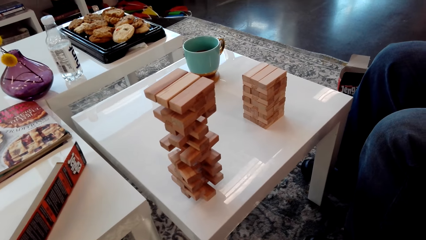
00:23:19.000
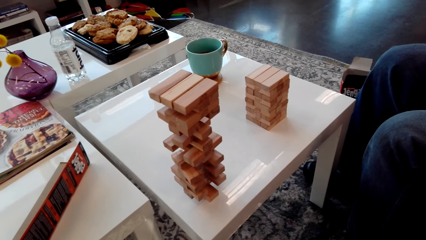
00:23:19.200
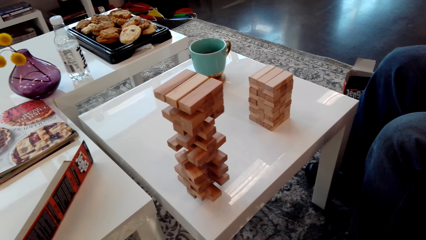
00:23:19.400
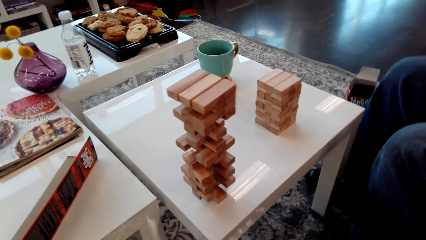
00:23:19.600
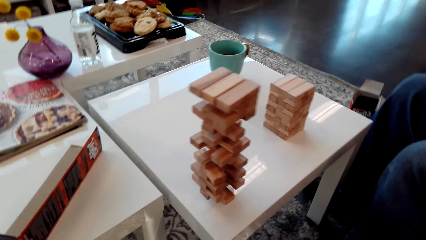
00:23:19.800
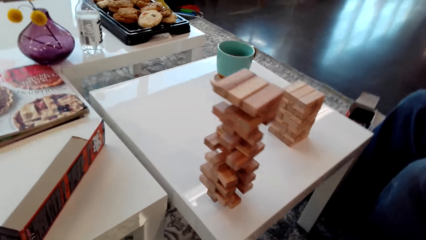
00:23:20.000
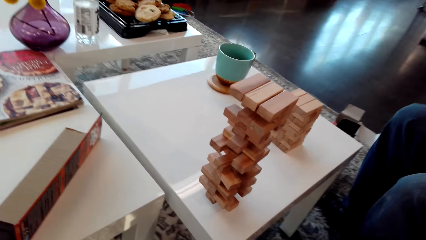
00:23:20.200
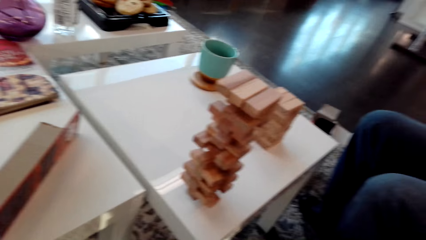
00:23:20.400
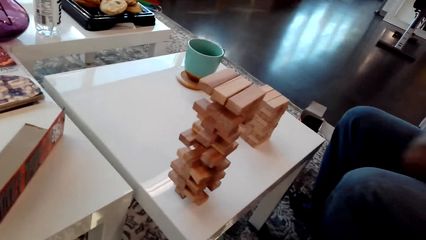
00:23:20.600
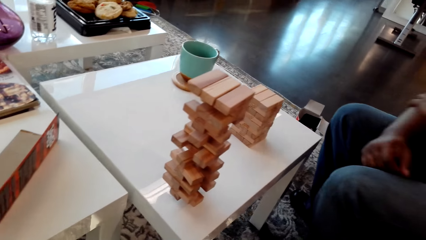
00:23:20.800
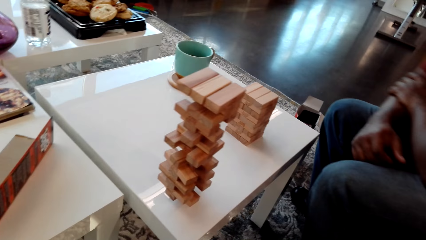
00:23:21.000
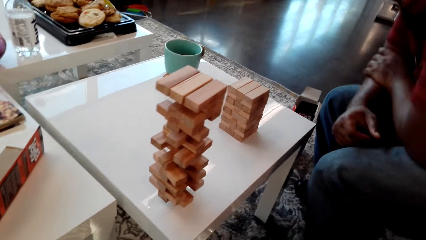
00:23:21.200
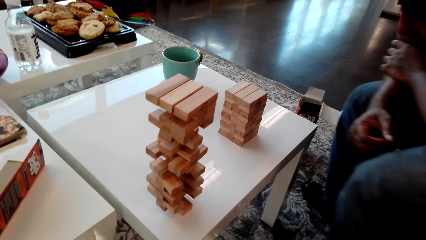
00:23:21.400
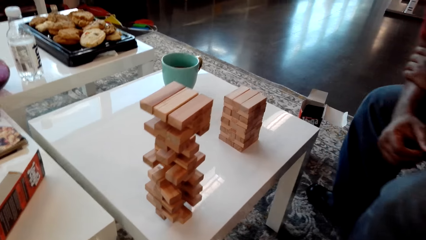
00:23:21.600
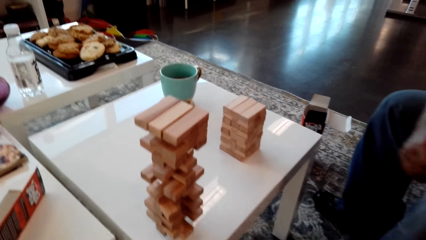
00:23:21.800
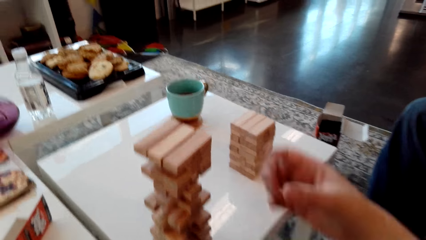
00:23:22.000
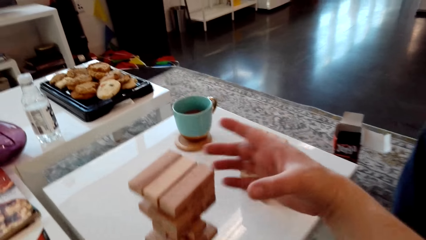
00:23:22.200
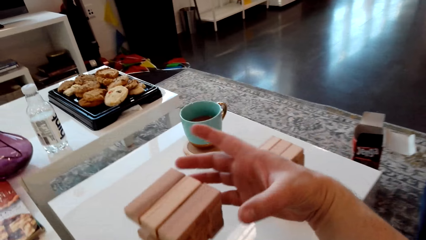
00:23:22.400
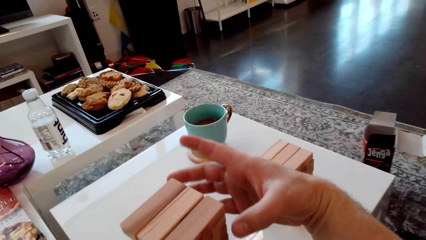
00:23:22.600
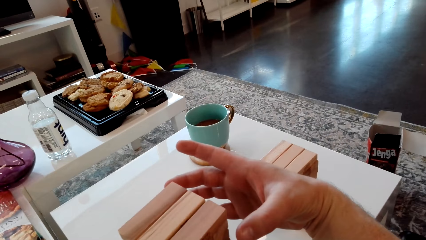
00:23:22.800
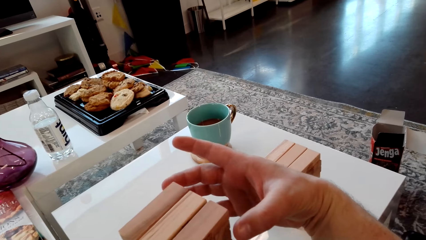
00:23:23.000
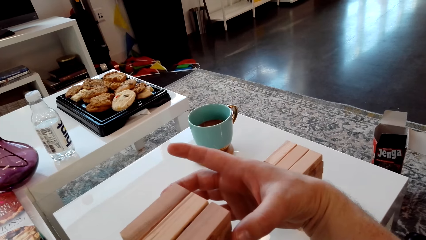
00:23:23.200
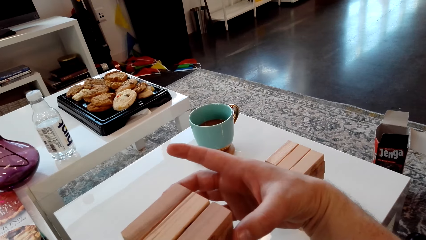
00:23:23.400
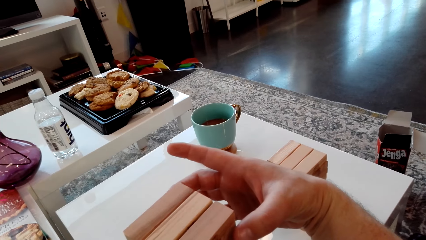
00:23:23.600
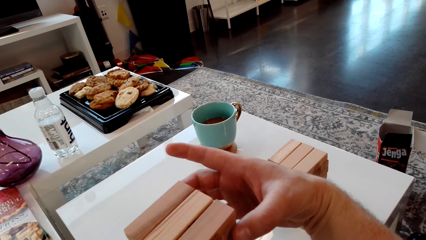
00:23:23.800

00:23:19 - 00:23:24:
The camera wearer removes a block from the stack of blocks.

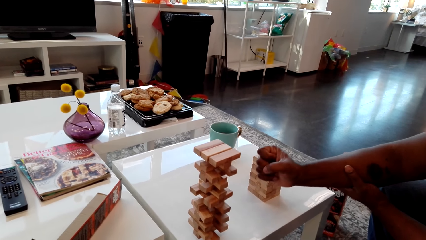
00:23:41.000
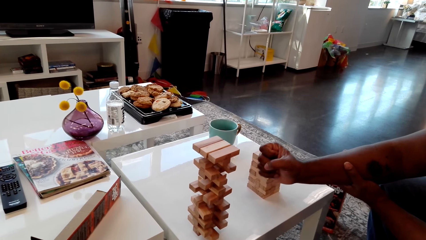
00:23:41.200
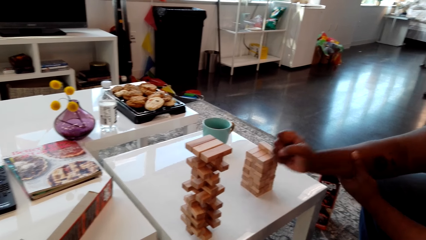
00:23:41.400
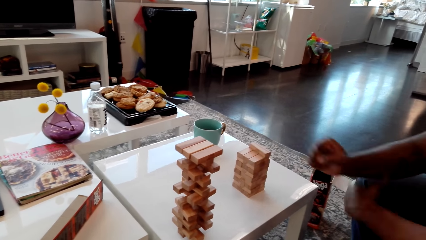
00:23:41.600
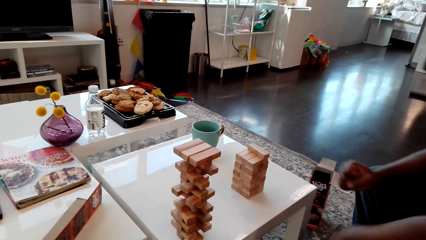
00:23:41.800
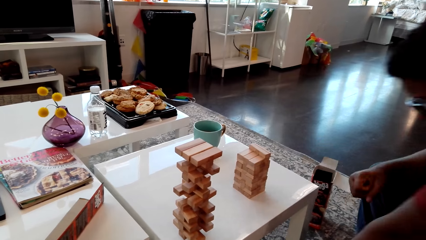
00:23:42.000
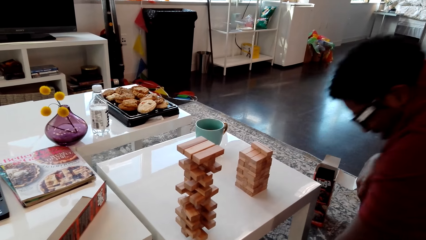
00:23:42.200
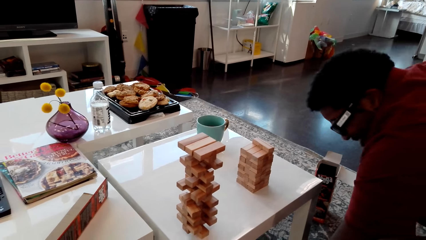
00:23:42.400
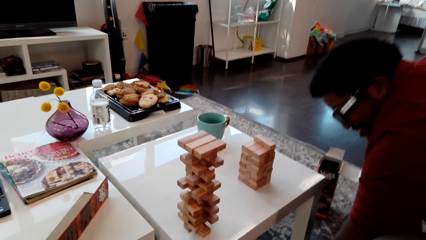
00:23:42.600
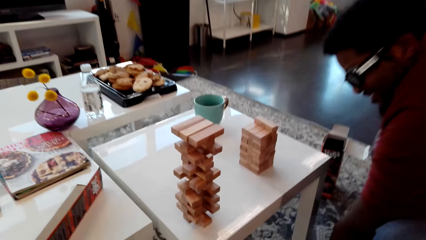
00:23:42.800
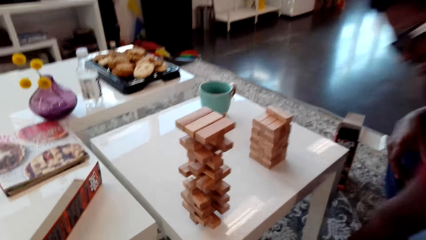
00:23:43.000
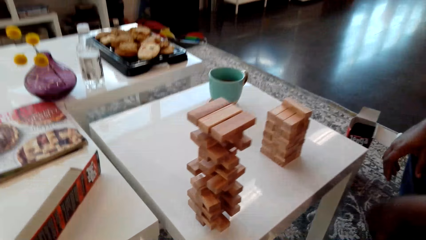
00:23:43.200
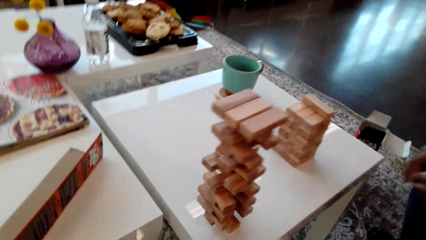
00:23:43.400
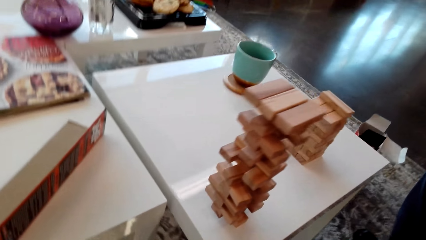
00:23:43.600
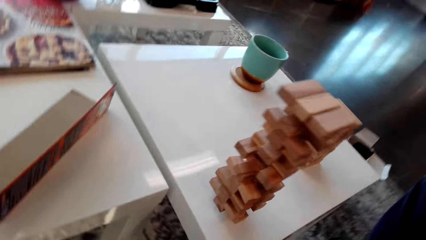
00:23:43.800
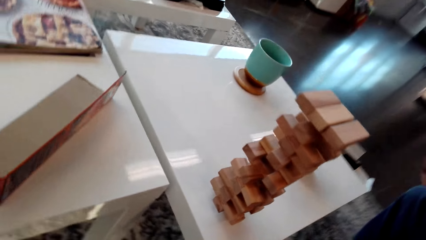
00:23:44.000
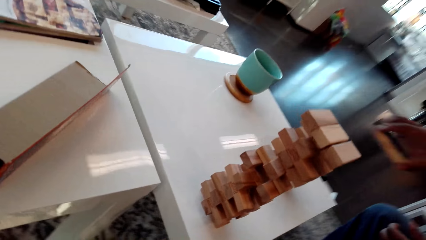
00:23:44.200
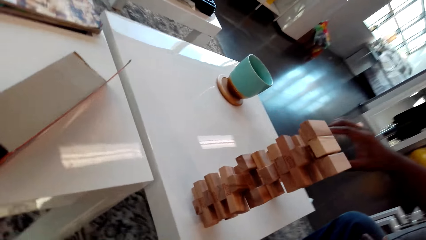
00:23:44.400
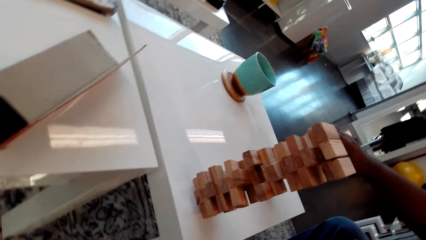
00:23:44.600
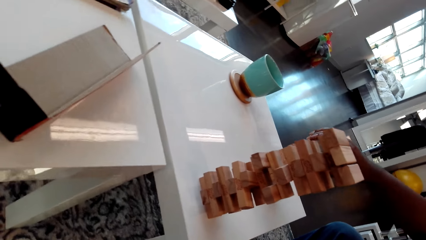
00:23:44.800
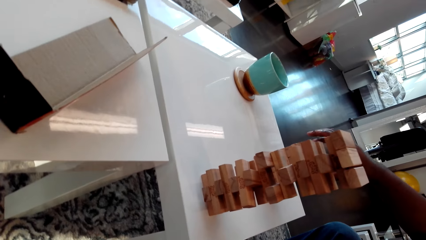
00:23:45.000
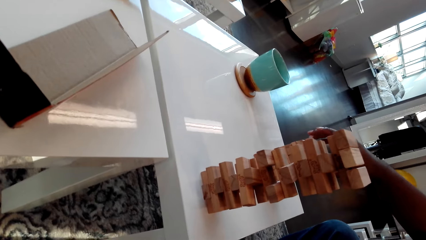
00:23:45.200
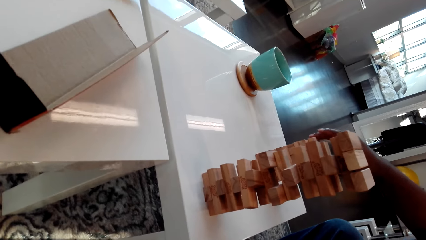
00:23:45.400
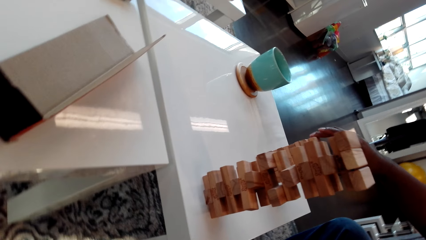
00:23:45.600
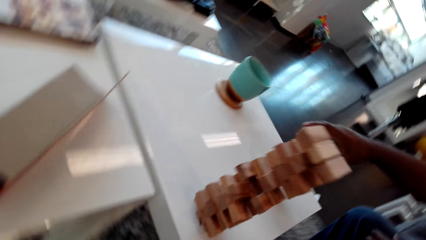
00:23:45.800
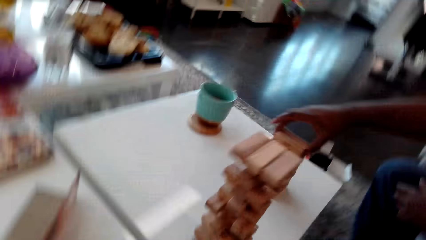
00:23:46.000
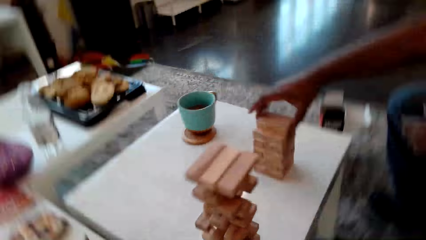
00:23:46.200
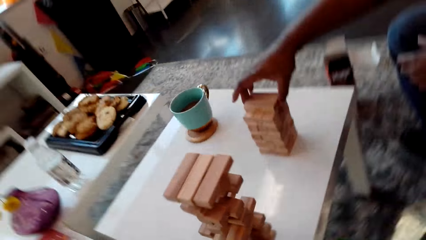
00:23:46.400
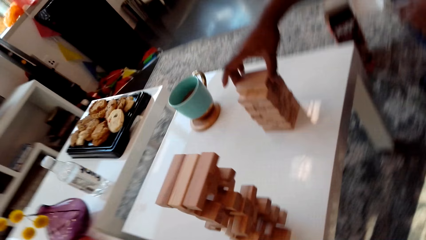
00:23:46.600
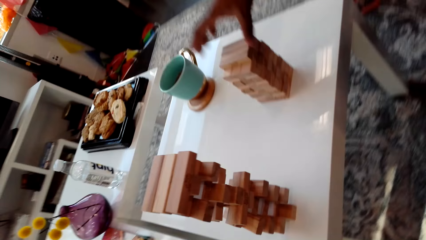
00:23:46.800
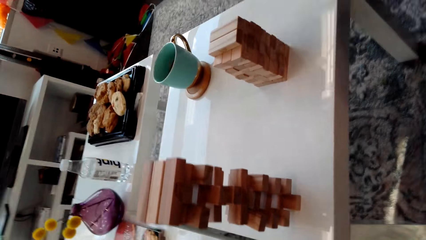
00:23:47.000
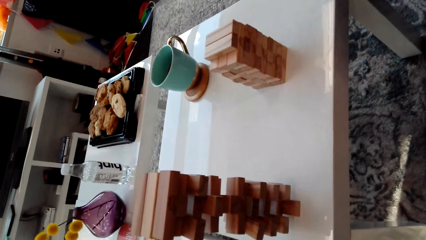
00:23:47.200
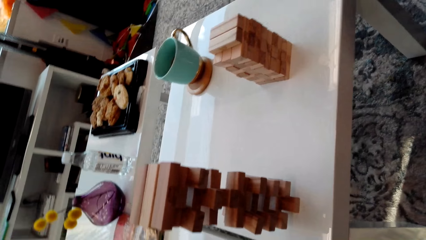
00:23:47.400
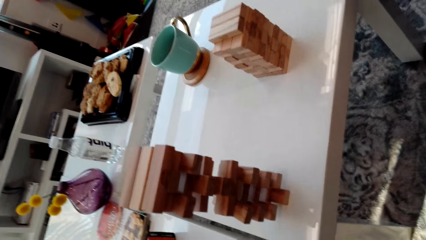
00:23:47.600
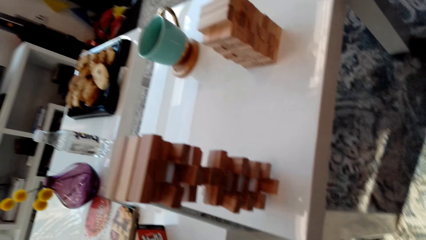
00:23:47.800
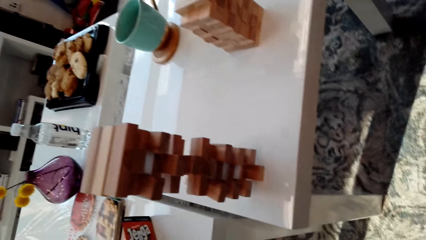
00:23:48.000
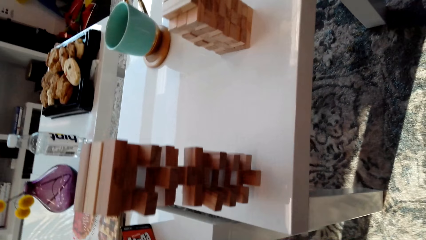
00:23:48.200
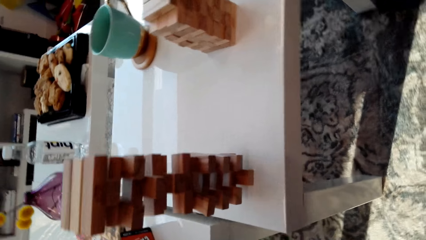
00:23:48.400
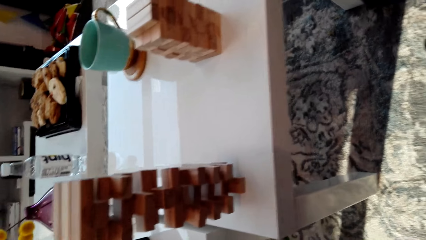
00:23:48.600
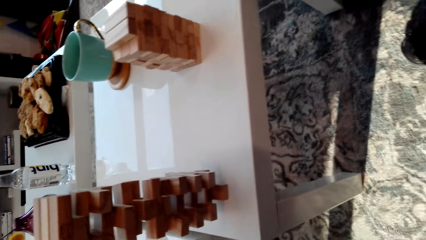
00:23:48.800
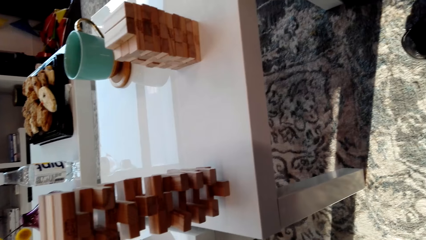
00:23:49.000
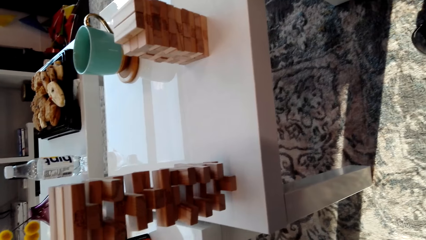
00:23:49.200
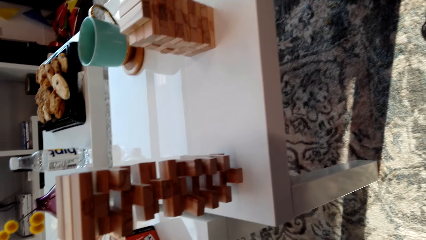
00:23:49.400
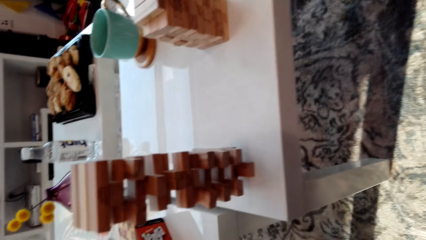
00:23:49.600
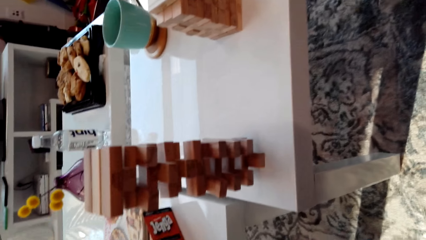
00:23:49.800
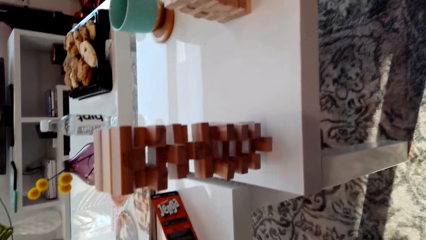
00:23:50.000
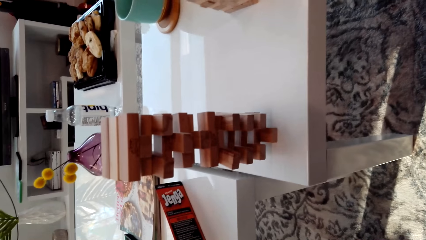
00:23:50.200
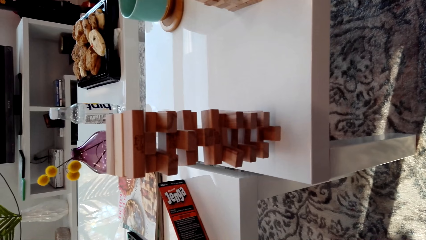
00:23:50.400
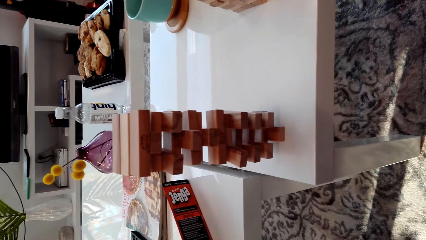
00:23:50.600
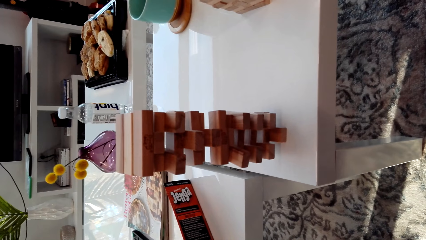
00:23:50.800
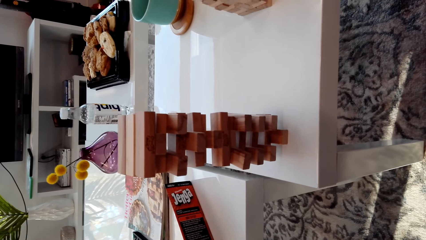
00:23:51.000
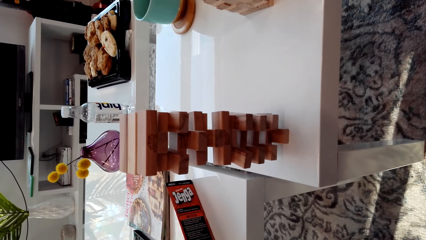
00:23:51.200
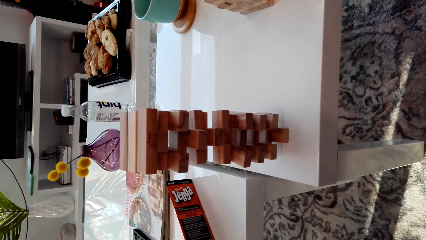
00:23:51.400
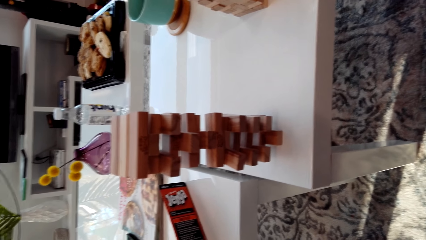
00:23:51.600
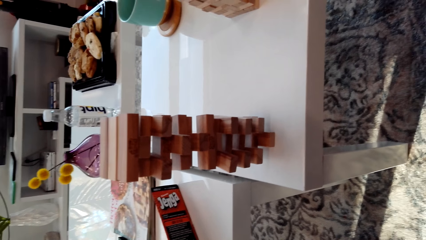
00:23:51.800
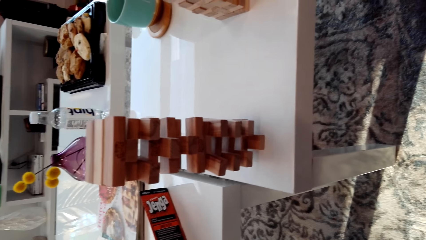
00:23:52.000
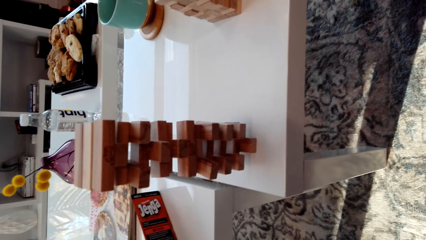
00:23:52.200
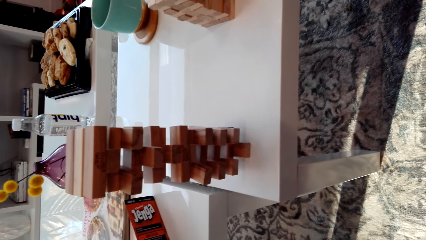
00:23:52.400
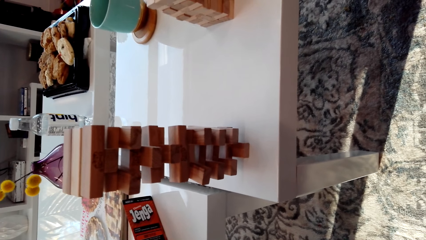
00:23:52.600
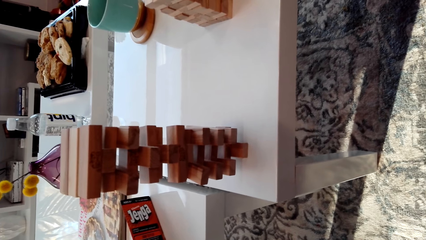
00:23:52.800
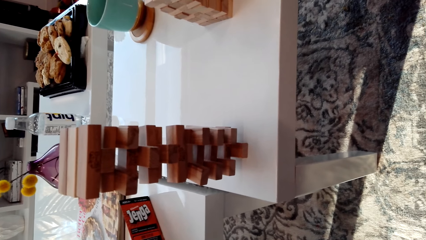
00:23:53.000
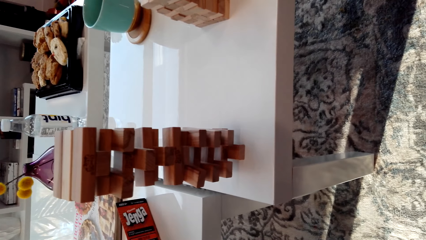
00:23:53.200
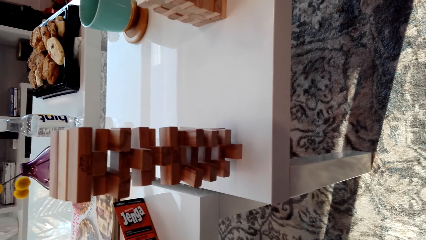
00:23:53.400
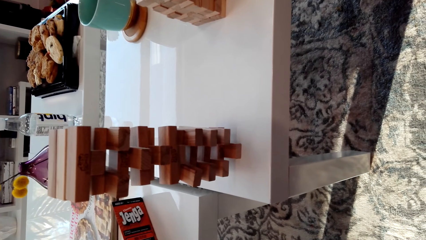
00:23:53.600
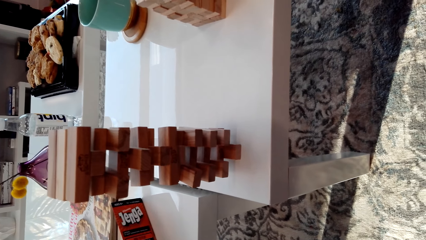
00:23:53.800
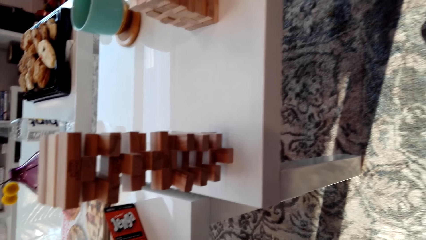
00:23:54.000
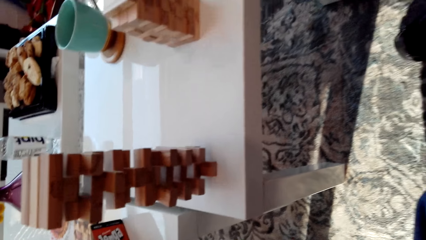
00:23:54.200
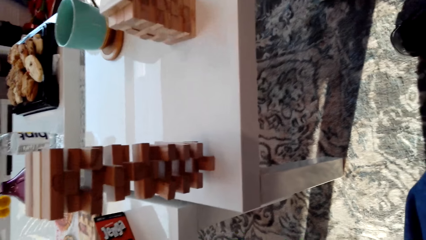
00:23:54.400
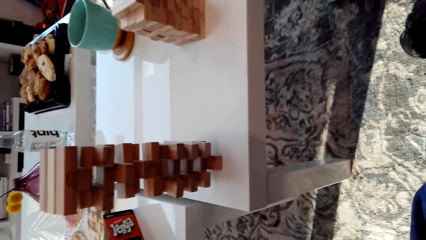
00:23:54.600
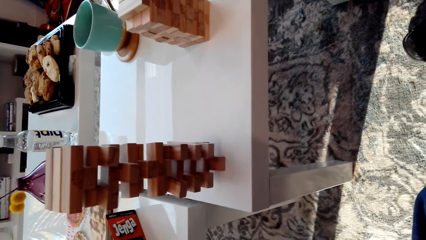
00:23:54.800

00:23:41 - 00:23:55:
A person throws the block on the floor, picks up the block from the floor and puts the block aside. The person puts the giant tumbling block on the tower.
